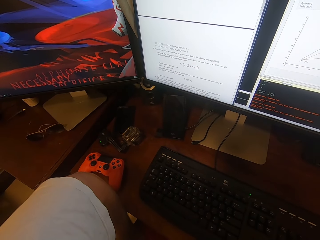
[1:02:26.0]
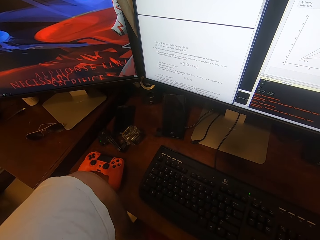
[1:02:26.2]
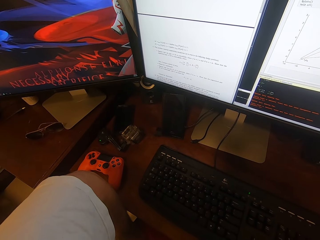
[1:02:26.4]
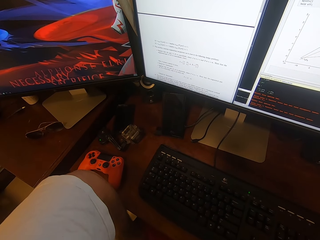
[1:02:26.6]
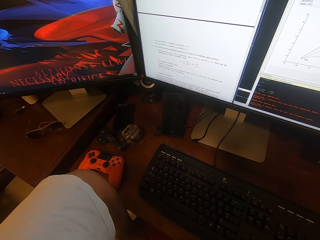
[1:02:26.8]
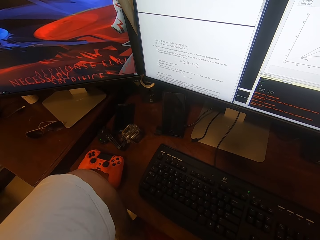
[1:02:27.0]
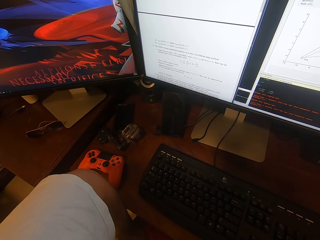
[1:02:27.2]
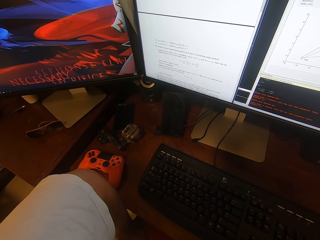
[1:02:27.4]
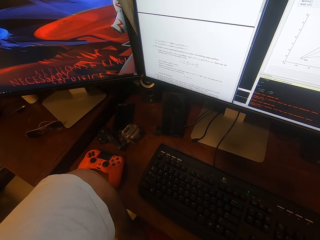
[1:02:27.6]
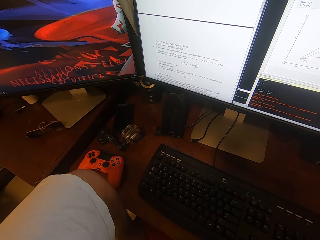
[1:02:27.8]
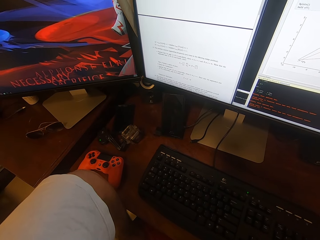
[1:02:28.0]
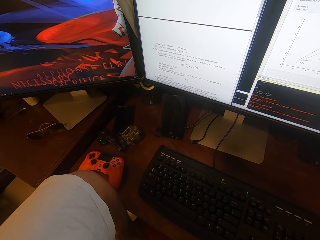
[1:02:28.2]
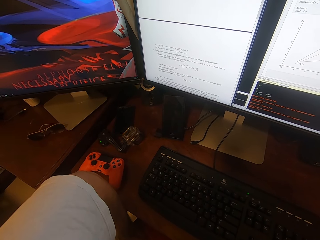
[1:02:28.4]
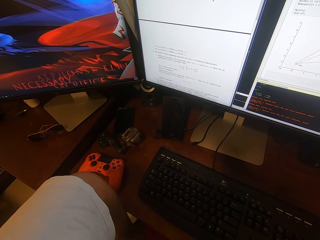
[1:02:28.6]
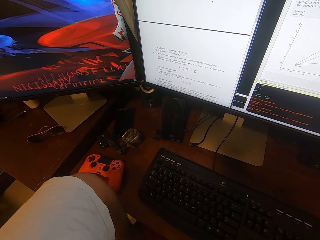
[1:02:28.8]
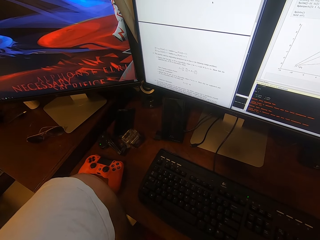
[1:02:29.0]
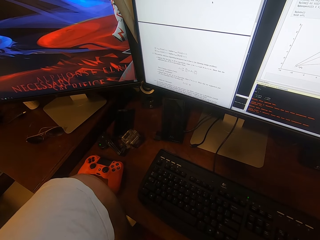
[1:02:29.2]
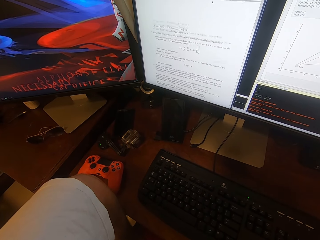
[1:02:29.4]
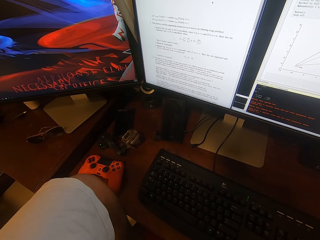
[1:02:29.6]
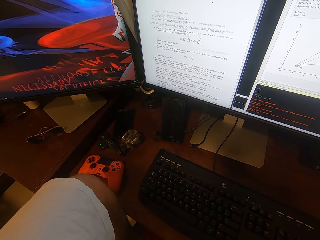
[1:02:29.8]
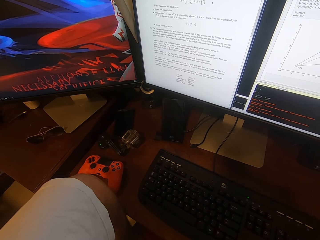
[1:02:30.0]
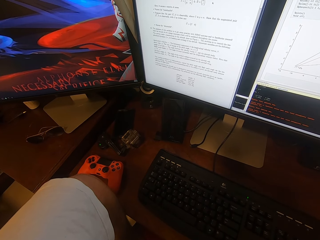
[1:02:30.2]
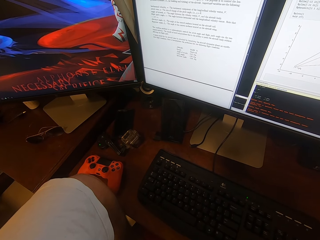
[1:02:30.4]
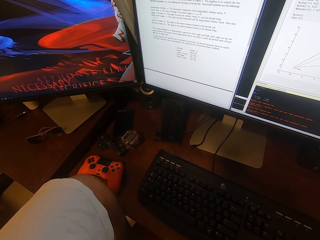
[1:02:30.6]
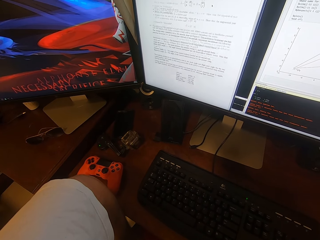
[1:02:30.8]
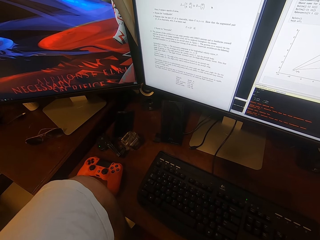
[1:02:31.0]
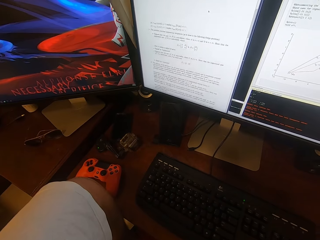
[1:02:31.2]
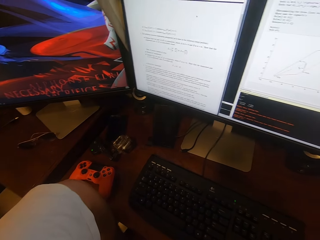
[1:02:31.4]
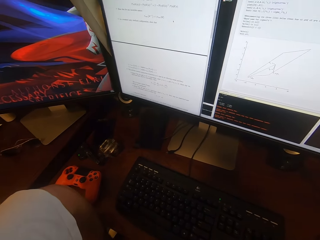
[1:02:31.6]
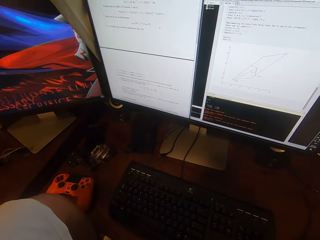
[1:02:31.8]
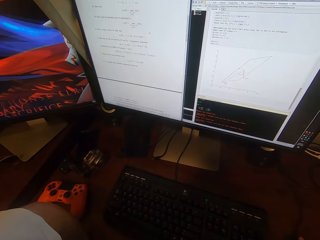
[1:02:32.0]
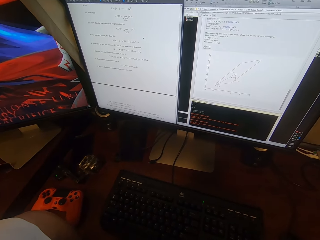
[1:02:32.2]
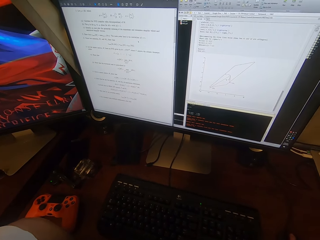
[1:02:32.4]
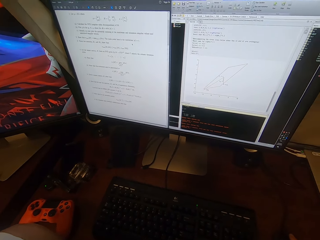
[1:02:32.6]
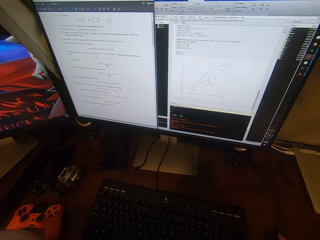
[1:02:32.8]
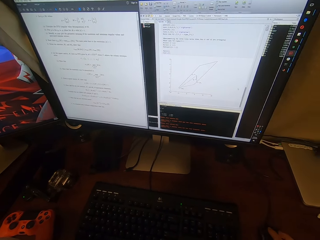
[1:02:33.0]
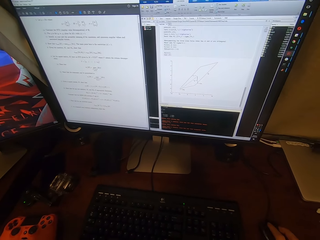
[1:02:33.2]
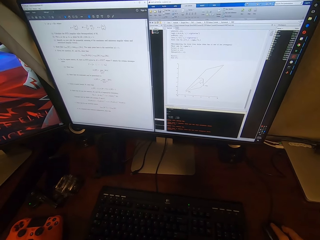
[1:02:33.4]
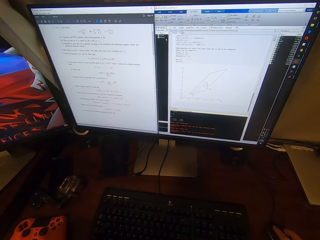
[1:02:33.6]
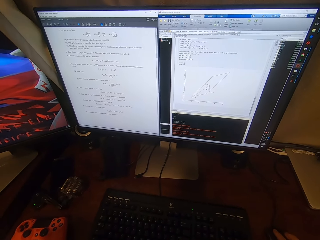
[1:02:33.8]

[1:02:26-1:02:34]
The camera wearer scrolls writings.

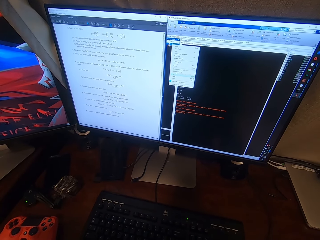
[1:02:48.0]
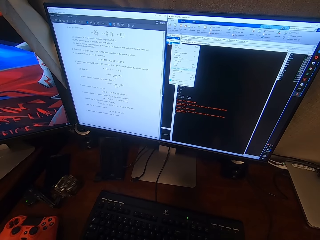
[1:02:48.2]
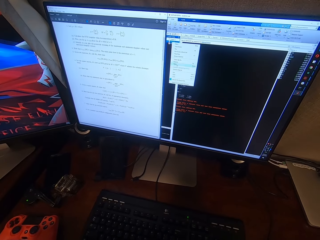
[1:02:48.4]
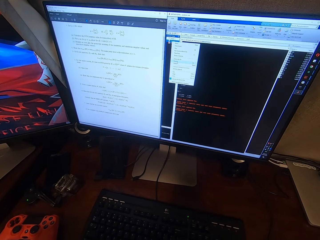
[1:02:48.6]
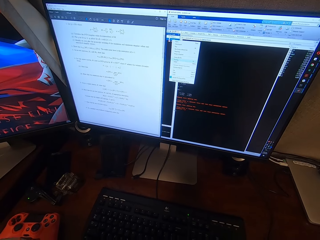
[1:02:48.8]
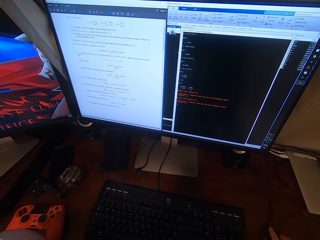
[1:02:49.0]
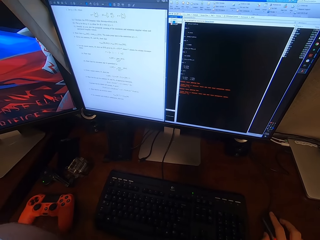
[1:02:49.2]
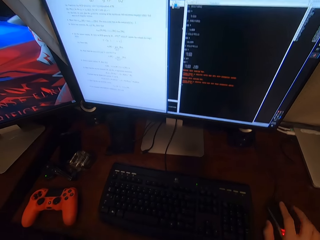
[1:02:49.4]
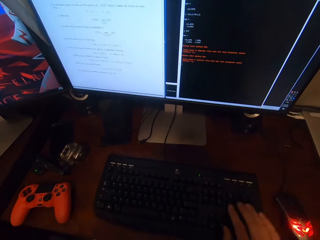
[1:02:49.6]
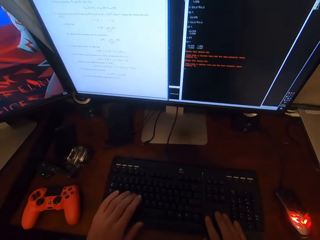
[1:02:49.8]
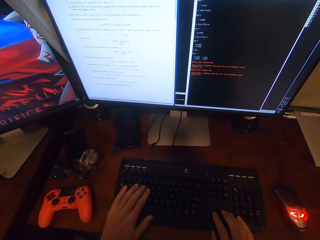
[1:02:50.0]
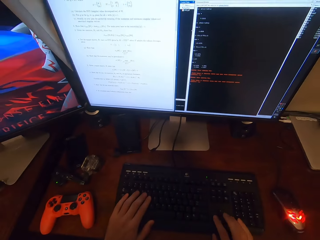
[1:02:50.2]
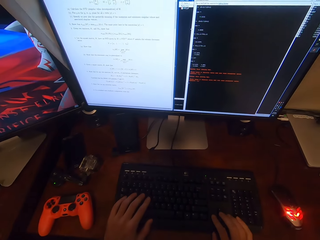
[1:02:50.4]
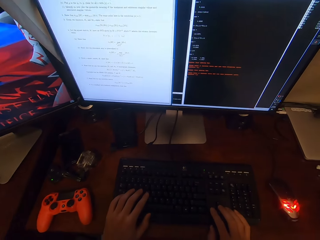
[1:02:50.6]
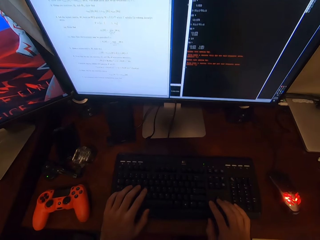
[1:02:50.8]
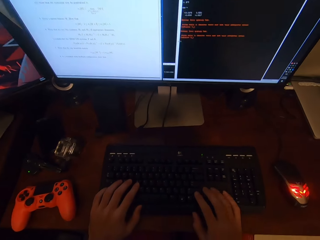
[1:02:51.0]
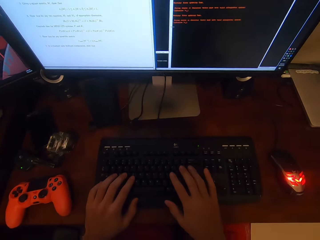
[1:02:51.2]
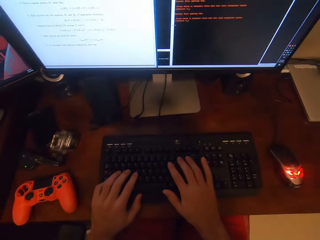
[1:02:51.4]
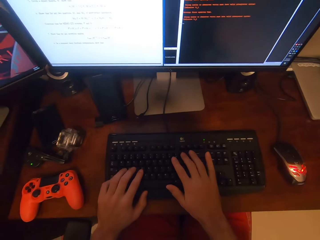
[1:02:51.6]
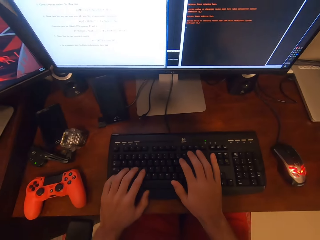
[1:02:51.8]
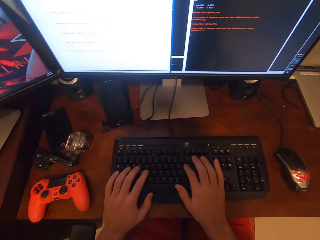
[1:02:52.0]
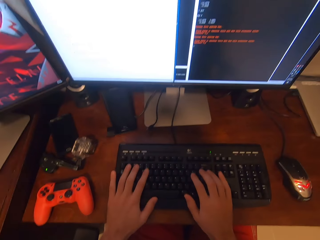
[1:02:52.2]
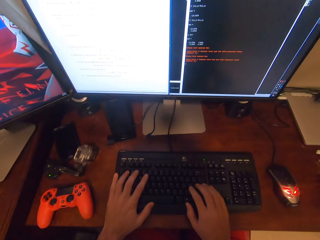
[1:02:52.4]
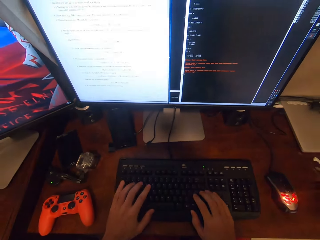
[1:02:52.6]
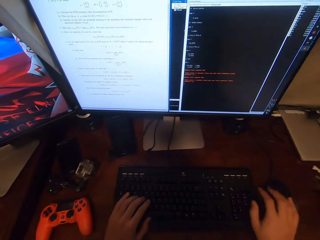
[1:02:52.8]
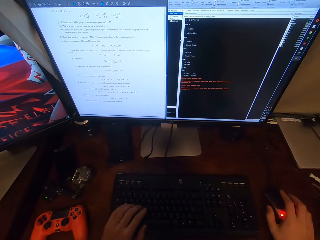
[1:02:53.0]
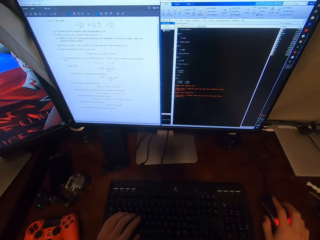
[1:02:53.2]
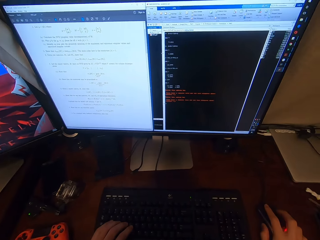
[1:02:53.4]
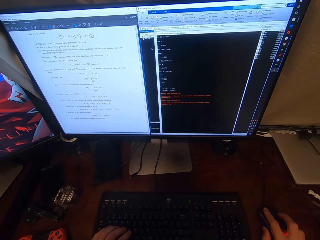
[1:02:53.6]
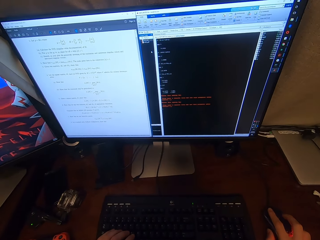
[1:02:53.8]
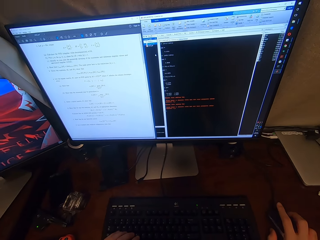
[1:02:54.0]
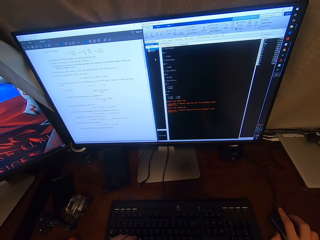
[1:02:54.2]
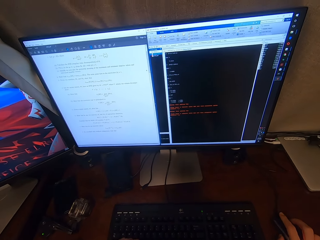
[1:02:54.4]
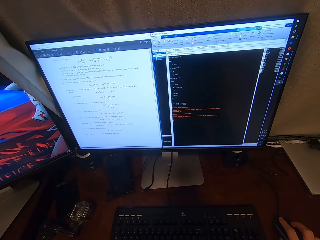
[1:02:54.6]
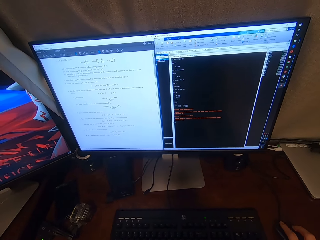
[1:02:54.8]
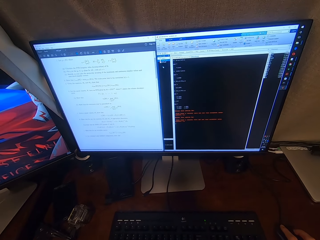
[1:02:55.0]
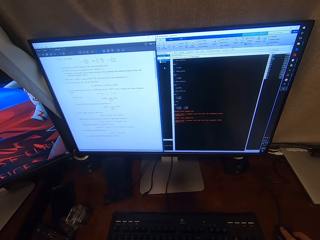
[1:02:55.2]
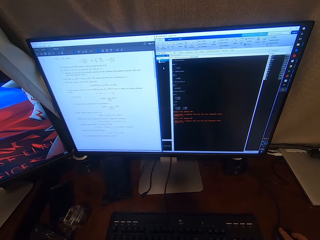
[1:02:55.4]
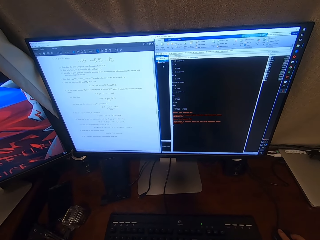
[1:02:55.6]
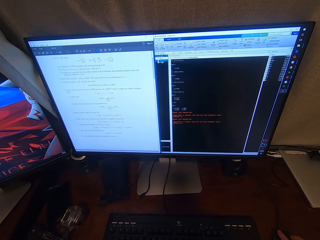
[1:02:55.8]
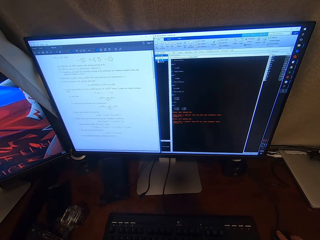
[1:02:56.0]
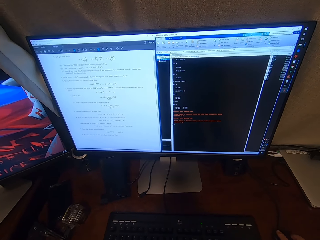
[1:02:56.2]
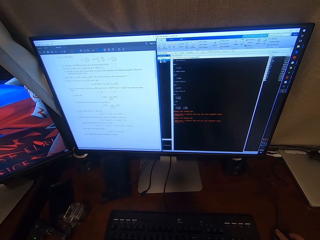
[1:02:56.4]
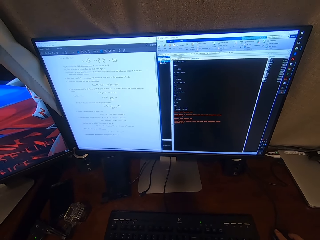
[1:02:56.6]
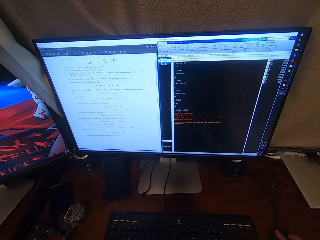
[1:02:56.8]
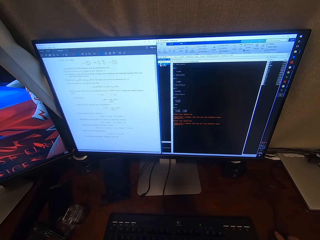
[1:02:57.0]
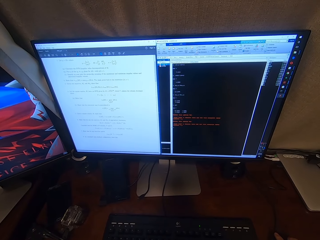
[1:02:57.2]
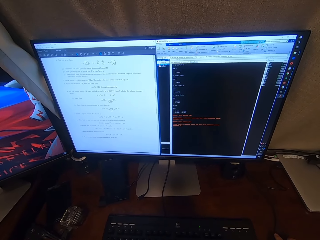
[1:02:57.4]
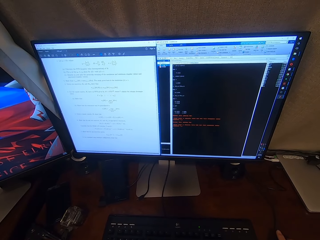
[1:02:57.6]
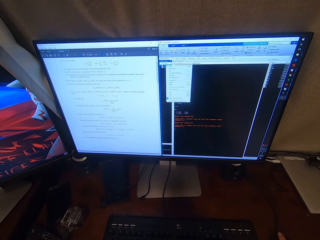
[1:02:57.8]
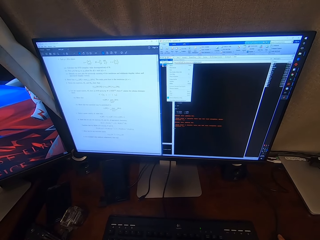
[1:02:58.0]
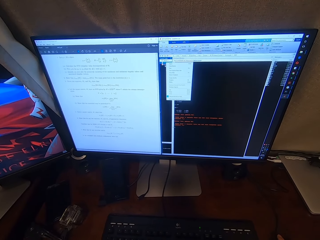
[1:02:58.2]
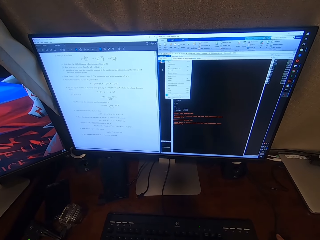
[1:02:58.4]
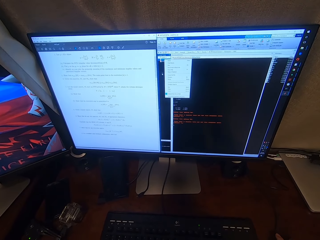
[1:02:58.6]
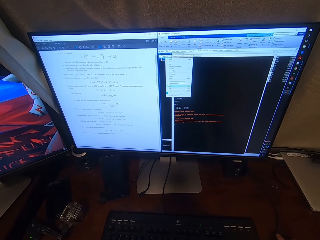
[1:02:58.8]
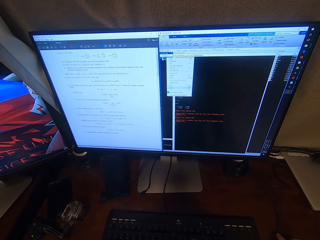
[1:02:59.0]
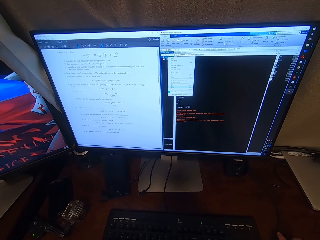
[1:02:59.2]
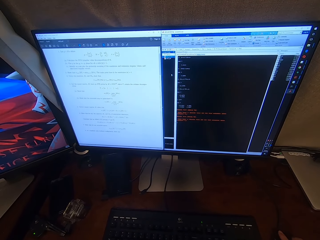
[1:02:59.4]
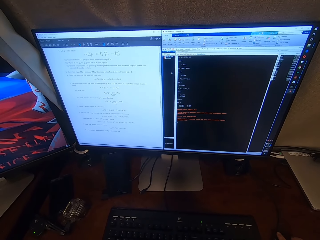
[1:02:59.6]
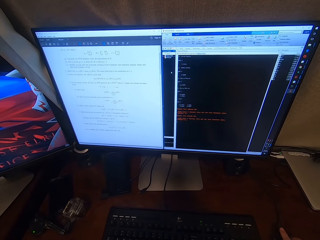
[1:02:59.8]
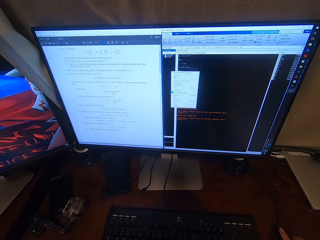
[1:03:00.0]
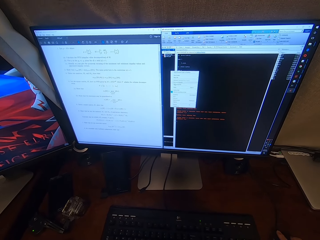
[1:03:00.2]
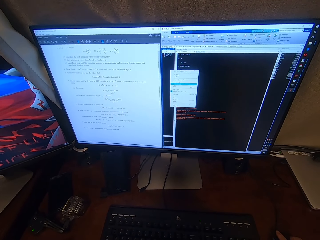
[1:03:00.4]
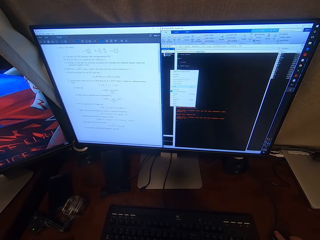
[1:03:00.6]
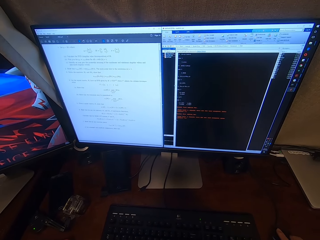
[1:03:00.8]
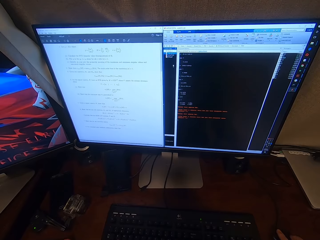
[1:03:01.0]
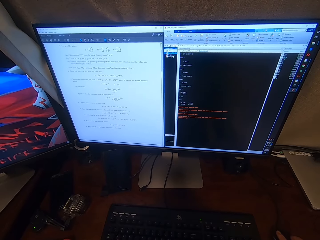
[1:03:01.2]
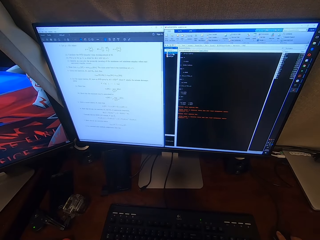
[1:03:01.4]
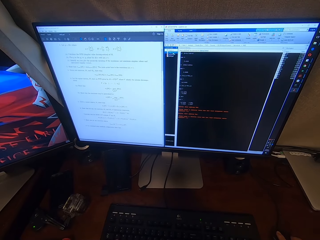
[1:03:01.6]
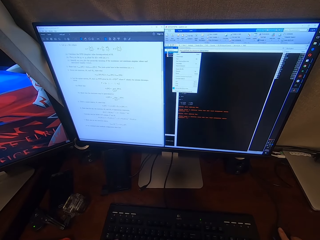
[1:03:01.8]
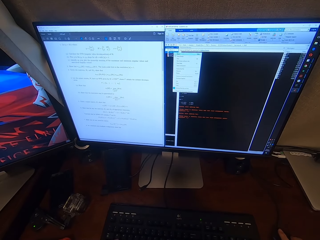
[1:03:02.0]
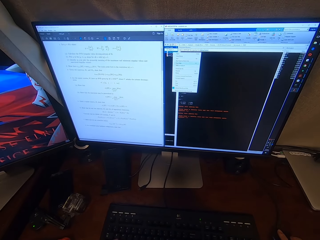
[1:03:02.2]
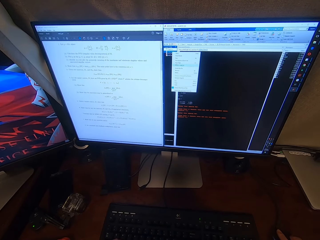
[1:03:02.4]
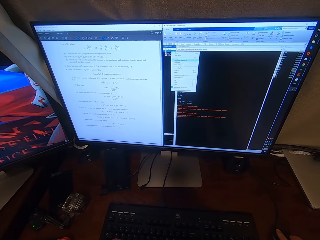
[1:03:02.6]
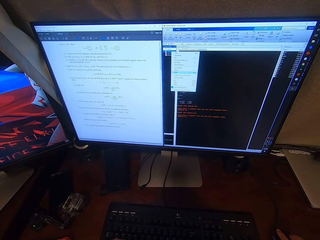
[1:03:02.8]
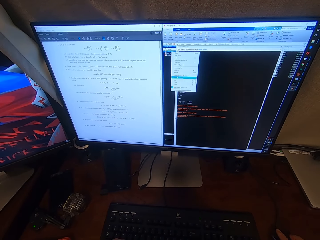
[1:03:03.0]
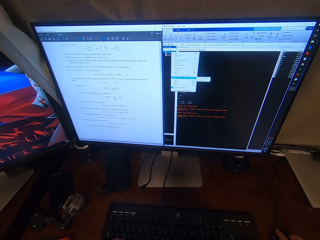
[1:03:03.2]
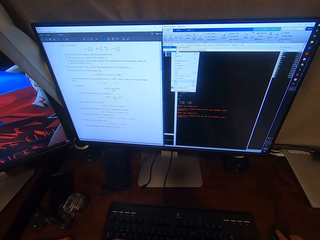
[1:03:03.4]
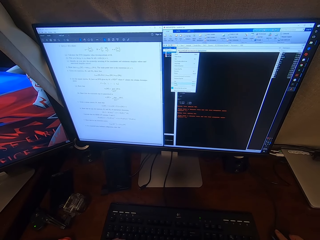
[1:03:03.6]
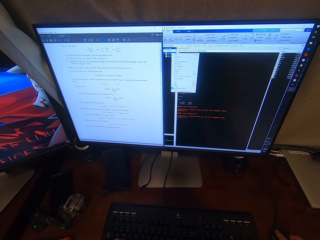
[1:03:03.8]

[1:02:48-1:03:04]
The camera wearer looks around. They operate the desktop with a keyboard. They hold a mouse. They operate the desktop with the mouse.
